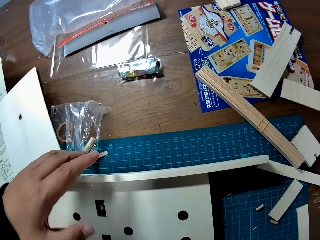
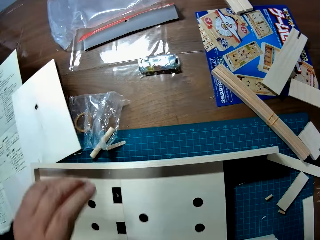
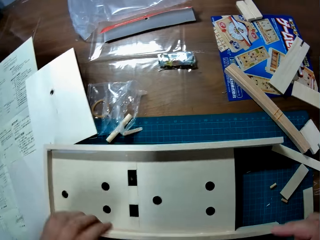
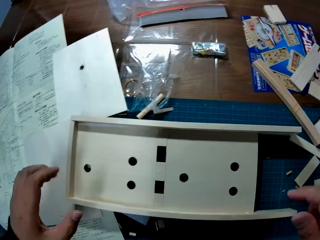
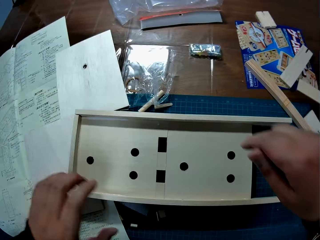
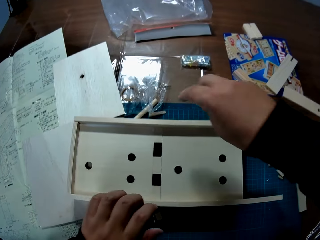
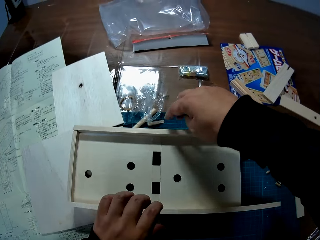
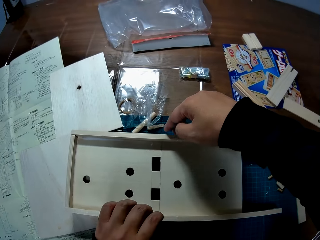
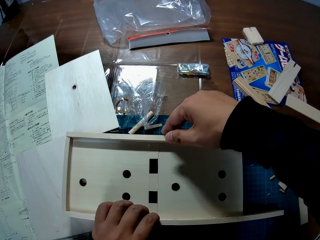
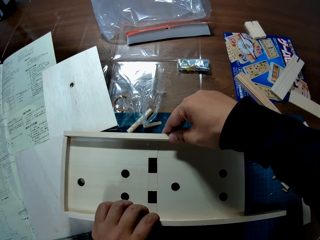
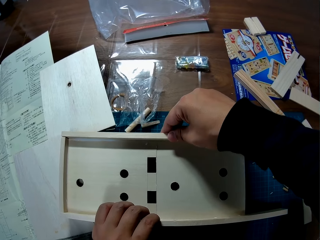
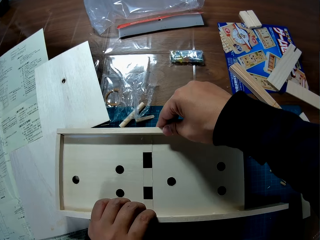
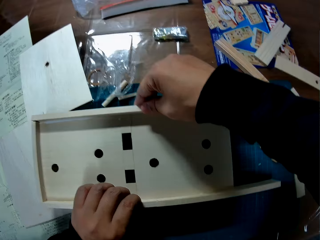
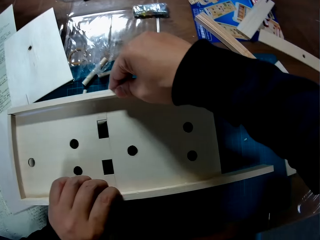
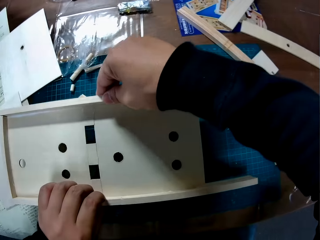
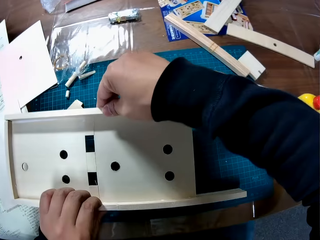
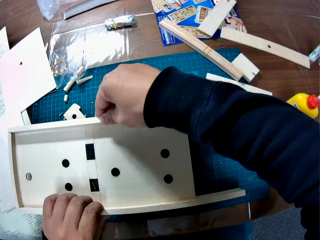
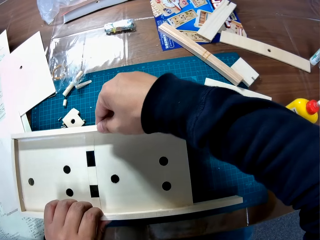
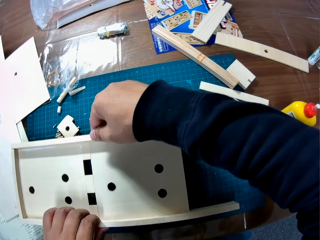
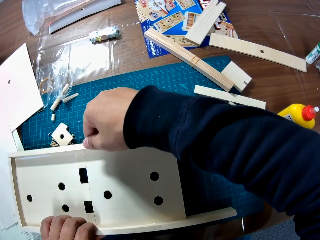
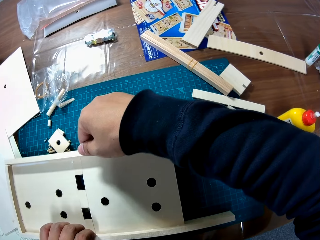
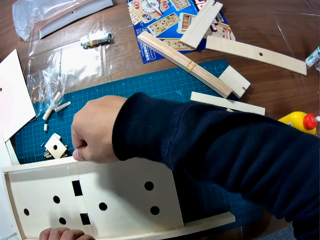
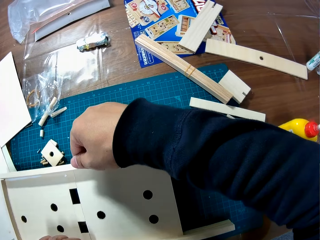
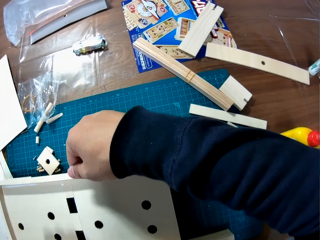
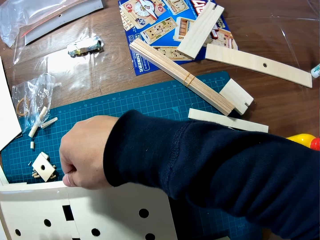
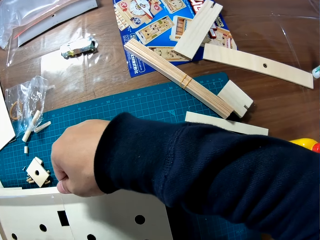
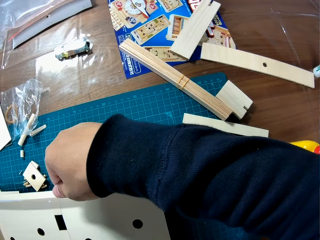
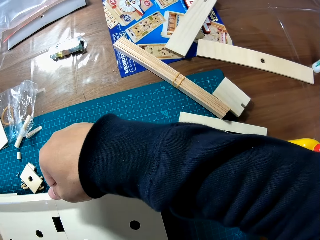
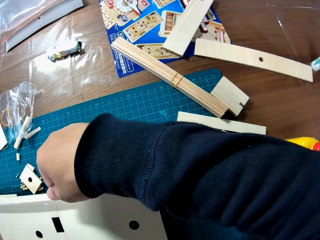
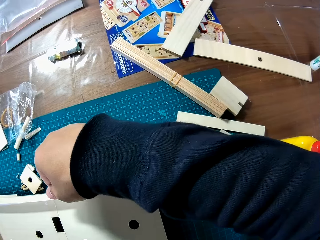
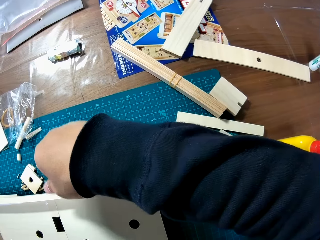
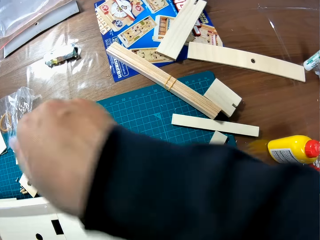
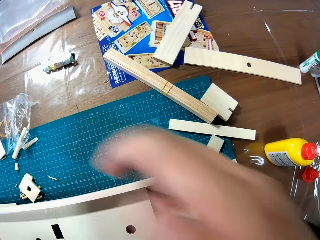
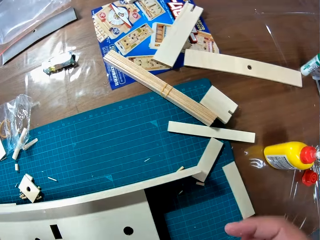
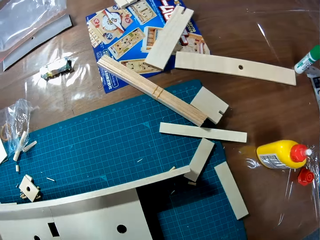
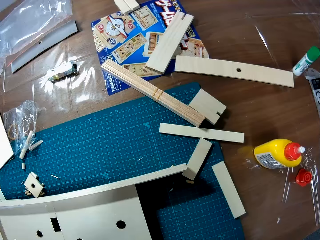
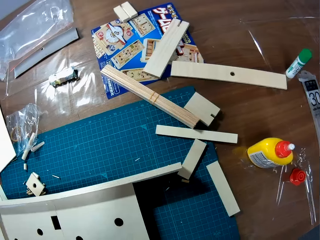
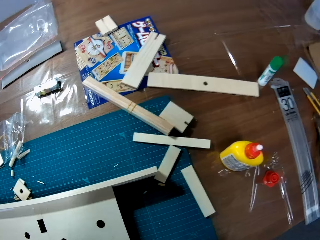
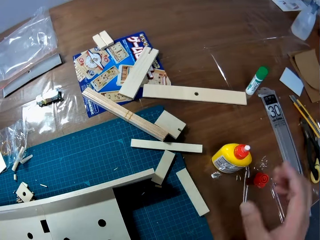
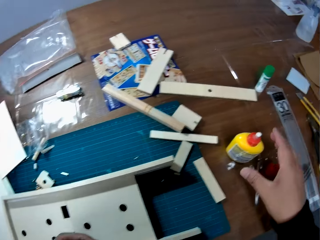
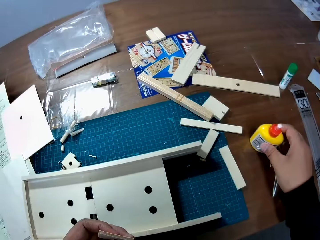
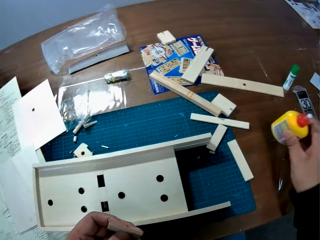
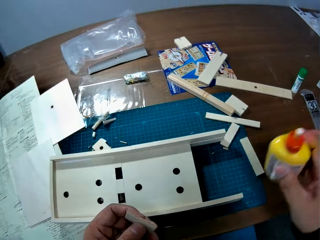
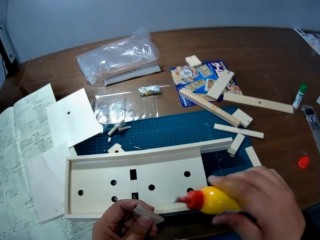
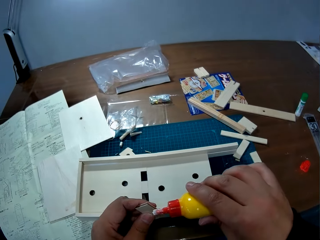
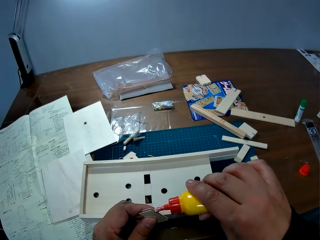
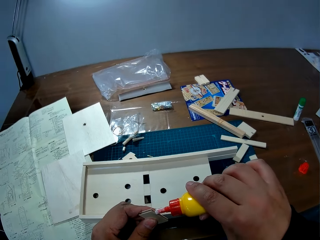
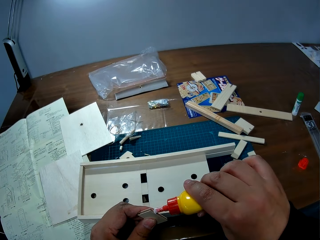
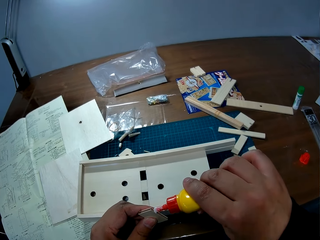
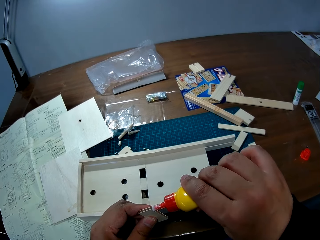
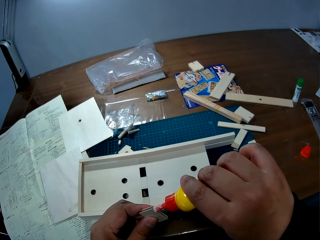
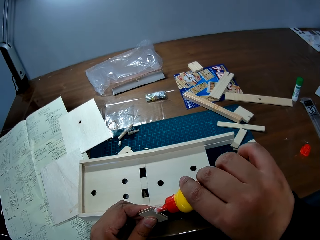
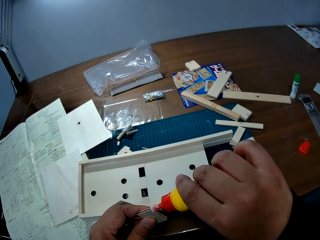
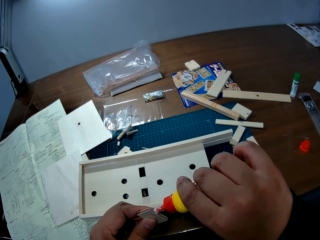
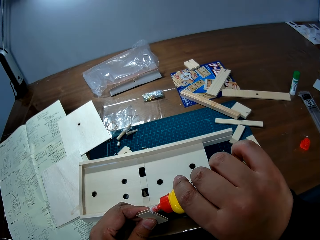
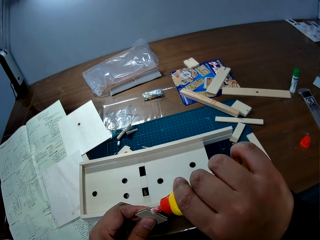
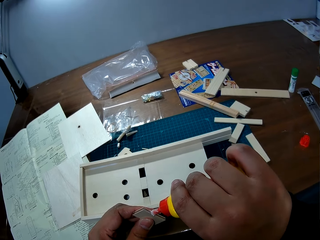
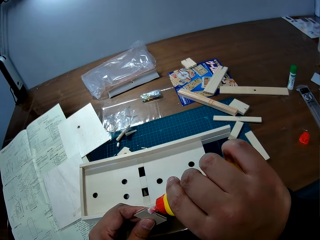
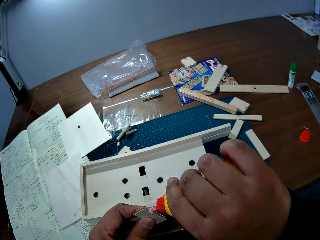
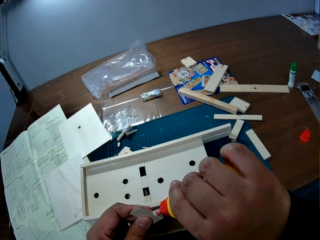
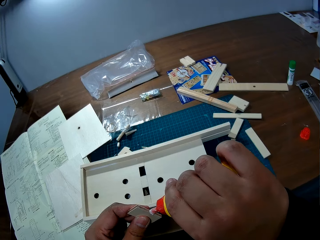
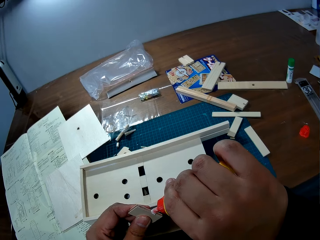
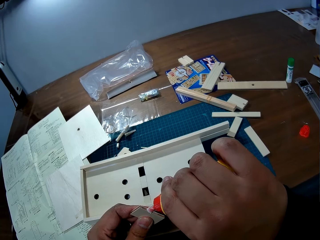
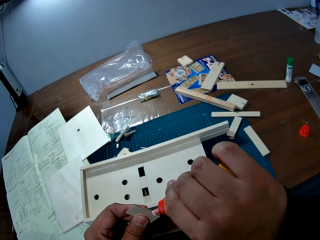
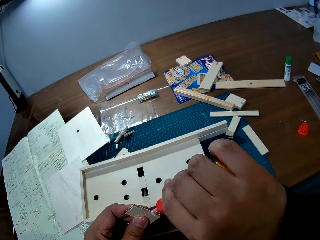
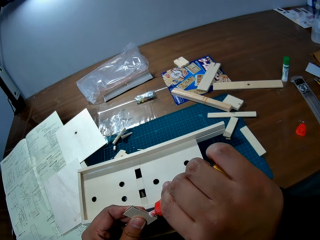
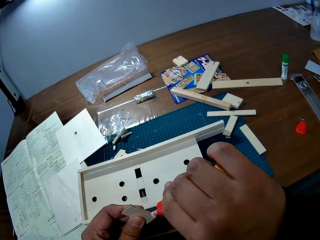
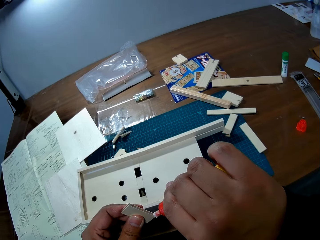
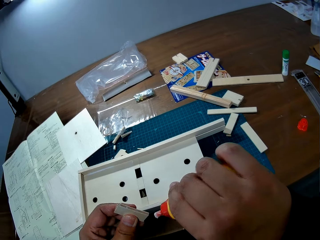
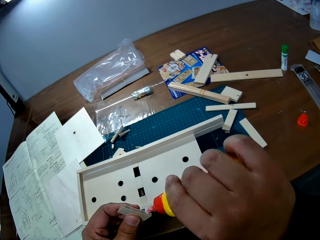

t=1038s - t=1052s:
The camera wearer adjusts the wooden mechanical model on the table. He picks up the bottle of glue from the table with his right hand. He applies glue to a piece of wood in his left hand.

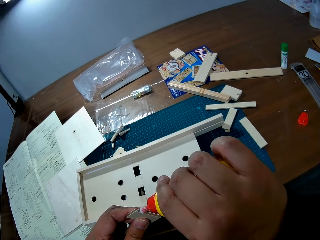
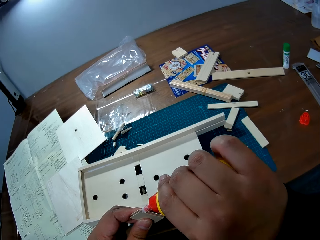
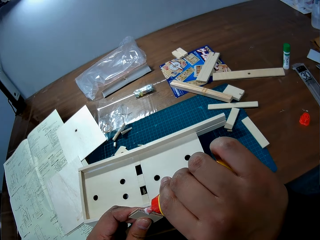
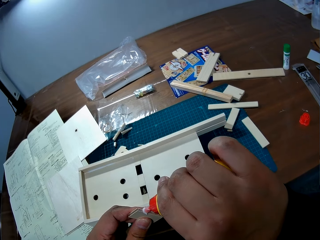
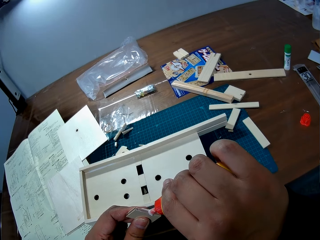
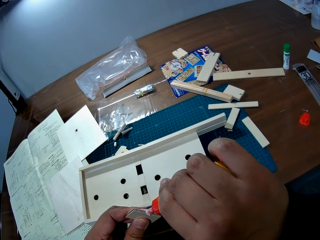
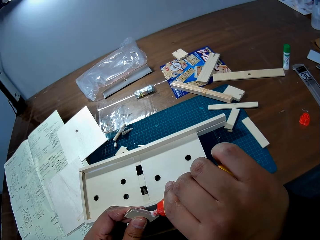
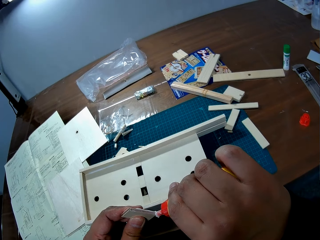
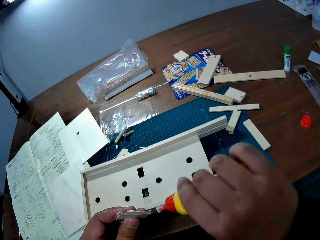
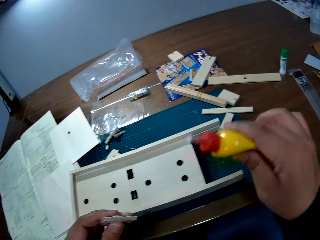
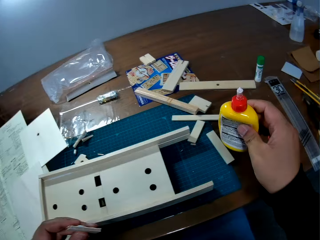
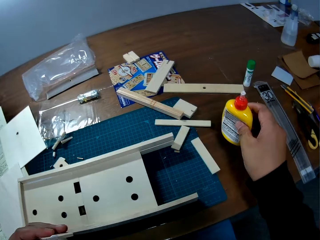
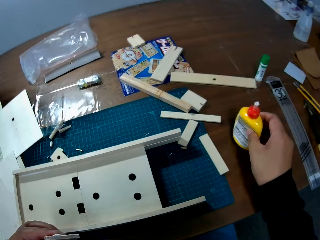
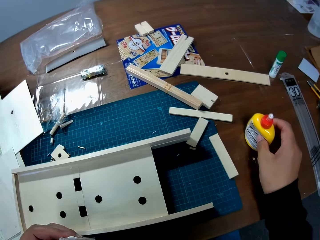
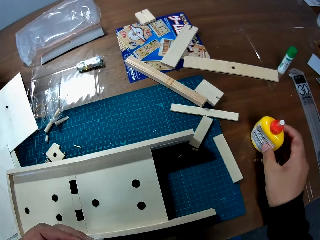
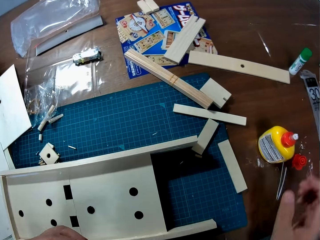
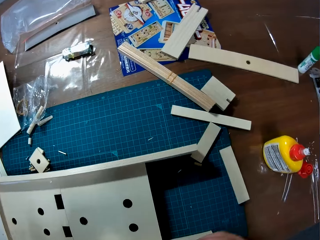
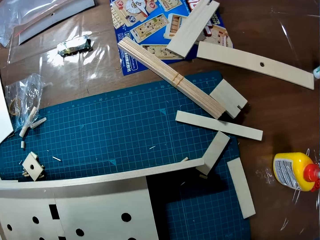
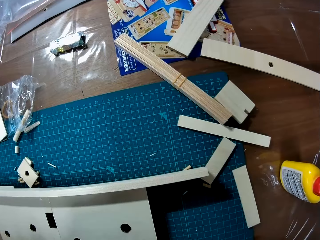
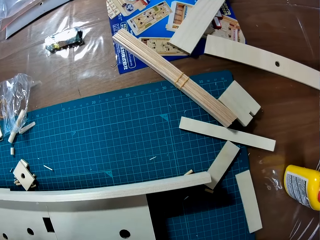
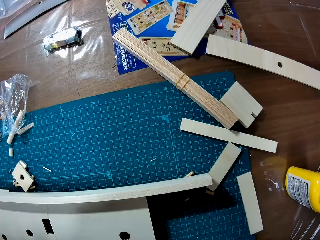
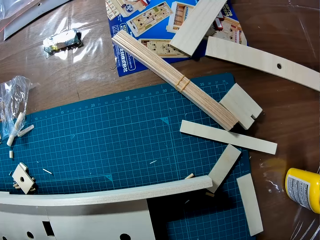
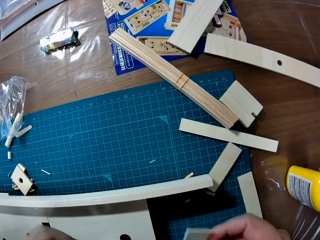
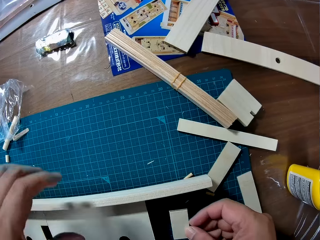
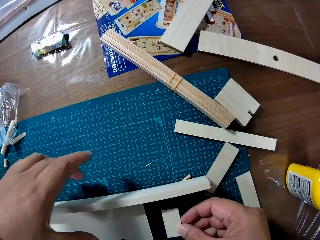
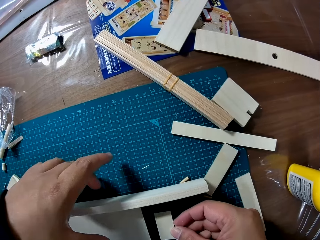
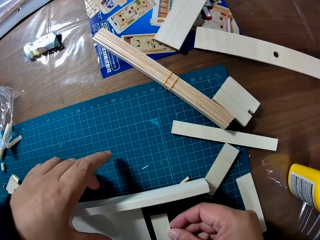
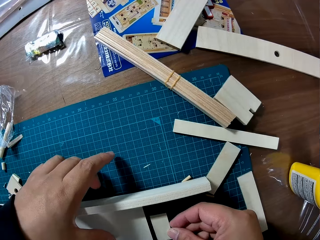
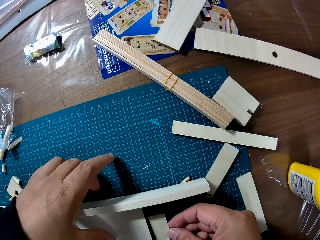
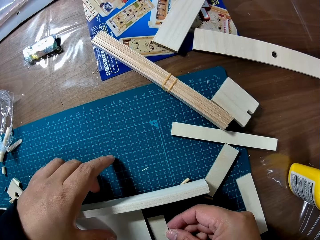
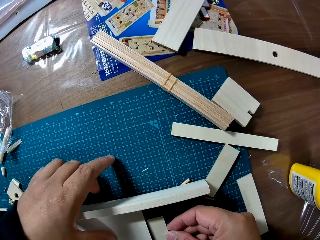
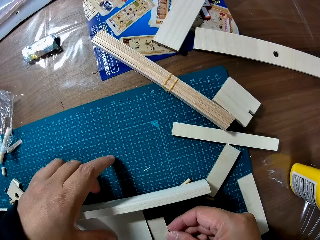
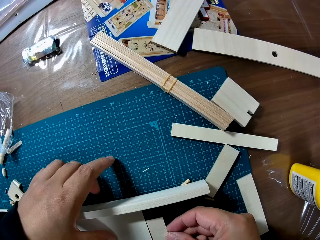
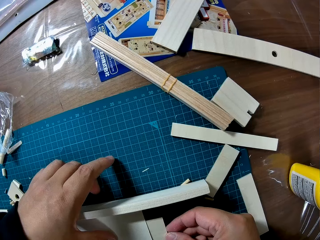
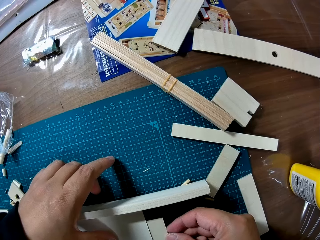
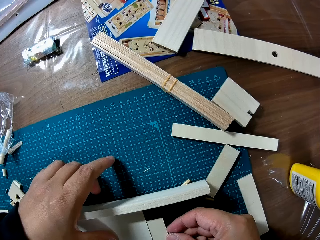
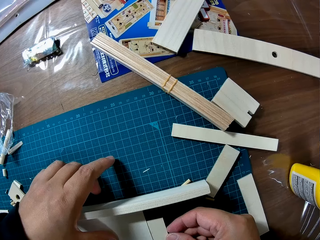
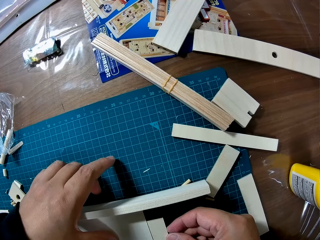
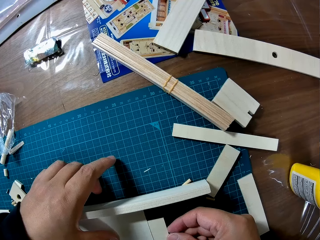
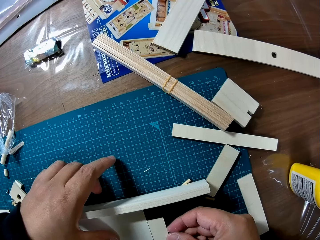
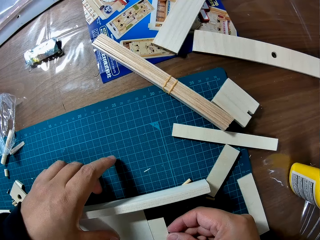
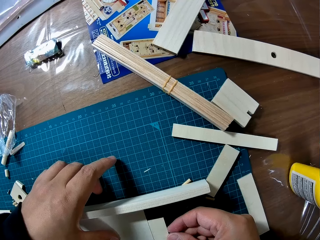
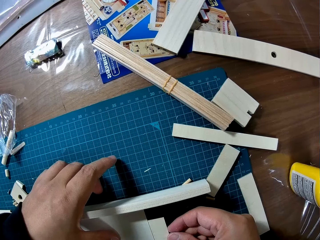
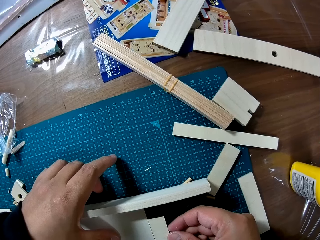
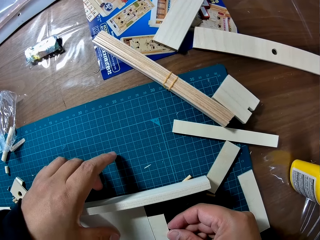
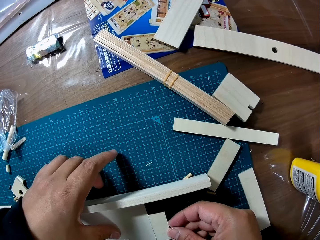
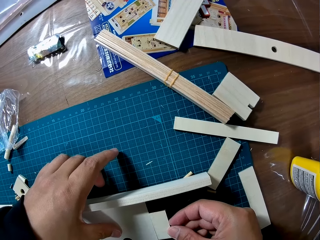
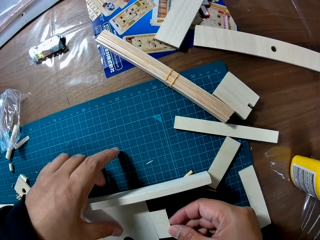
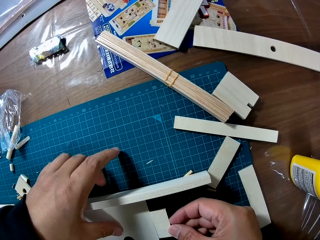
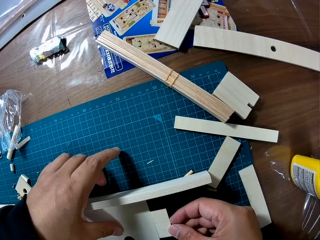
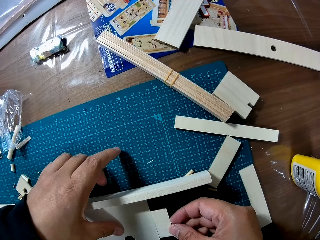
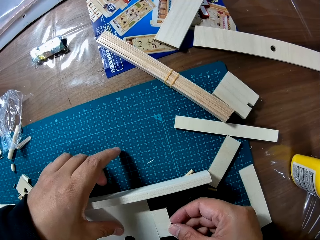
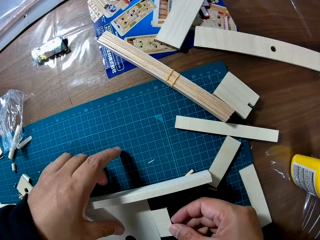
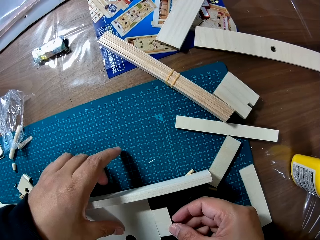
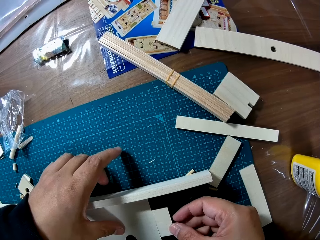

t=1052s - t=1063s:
The camera wearer drops the bottle of glue in his right hand on the table. He attaches the piece of wood to the wooden mechanical model on the table.
